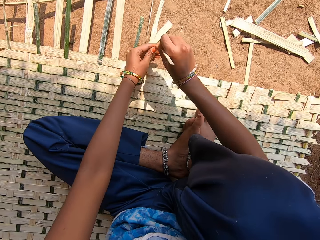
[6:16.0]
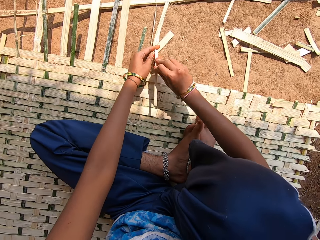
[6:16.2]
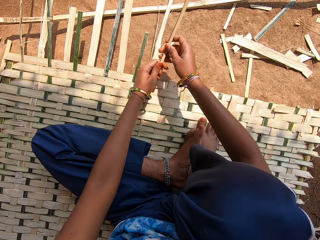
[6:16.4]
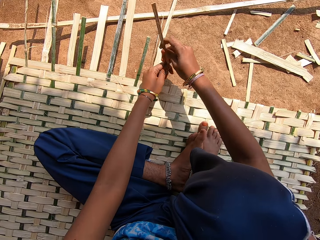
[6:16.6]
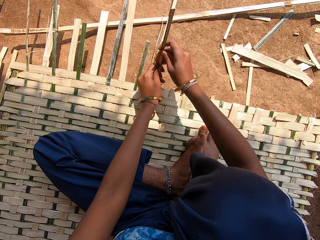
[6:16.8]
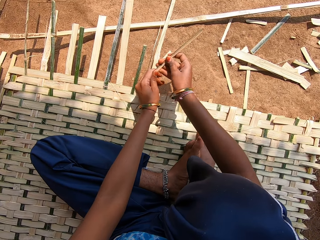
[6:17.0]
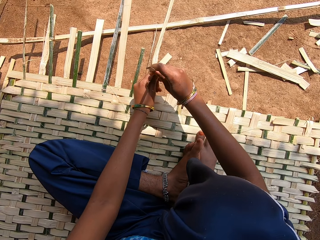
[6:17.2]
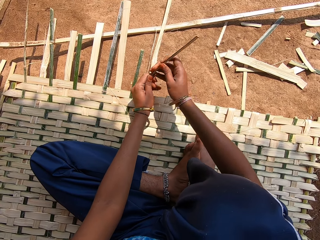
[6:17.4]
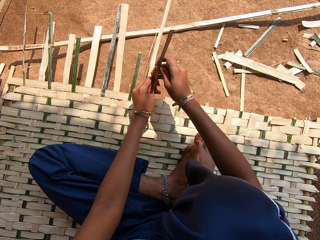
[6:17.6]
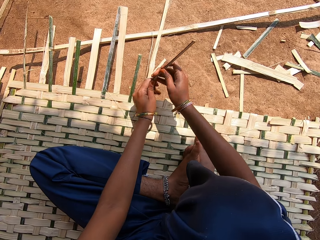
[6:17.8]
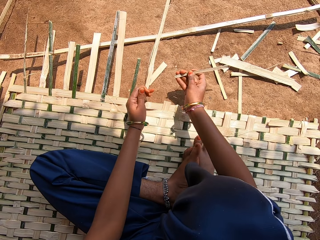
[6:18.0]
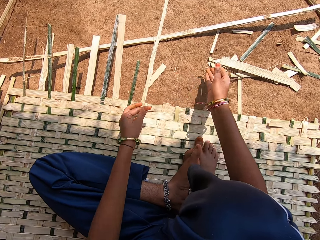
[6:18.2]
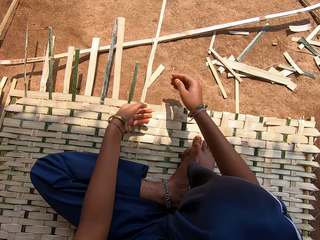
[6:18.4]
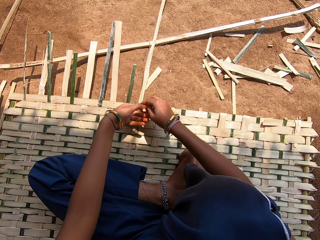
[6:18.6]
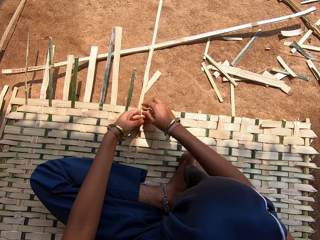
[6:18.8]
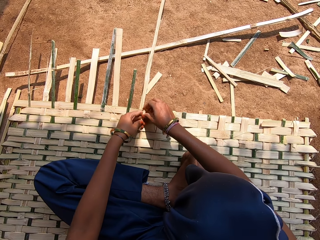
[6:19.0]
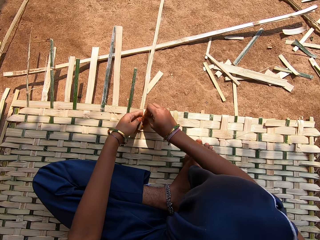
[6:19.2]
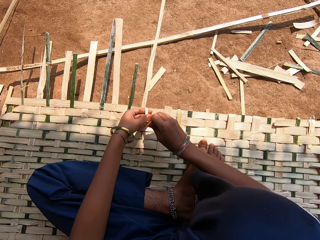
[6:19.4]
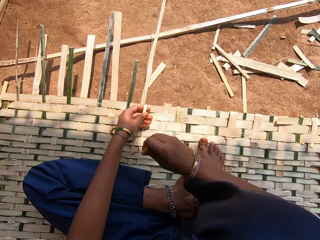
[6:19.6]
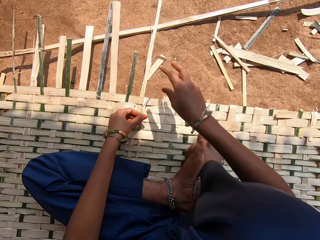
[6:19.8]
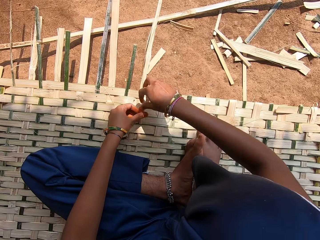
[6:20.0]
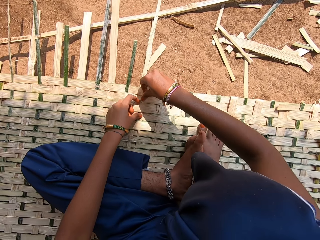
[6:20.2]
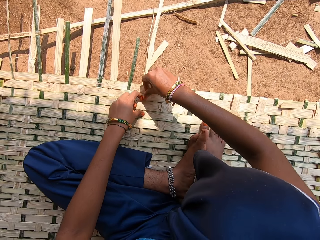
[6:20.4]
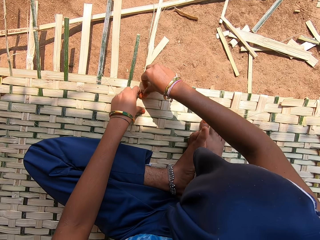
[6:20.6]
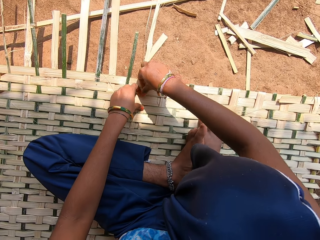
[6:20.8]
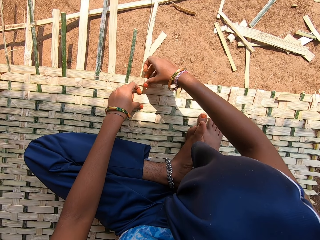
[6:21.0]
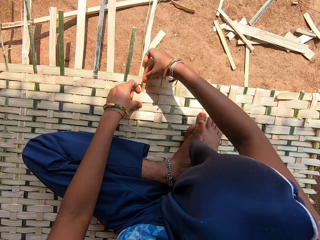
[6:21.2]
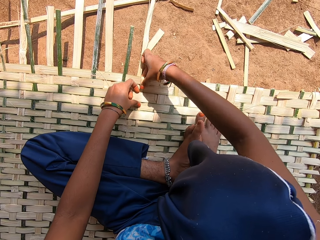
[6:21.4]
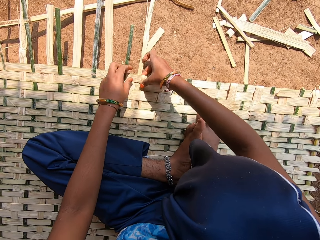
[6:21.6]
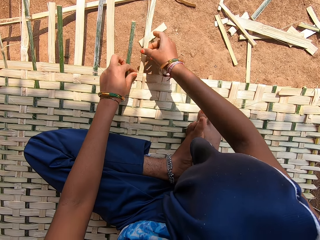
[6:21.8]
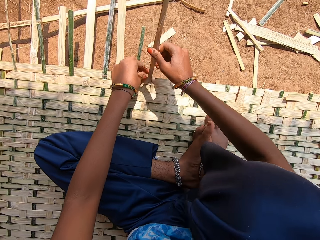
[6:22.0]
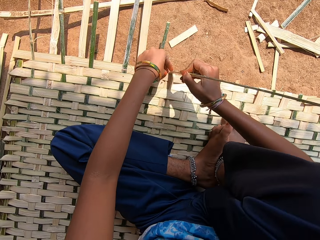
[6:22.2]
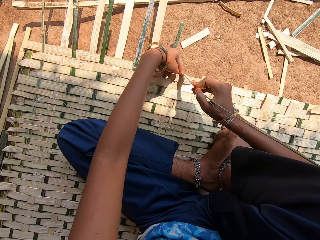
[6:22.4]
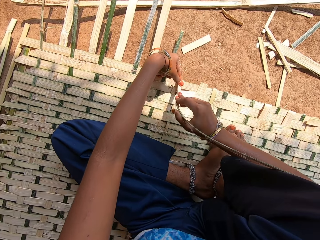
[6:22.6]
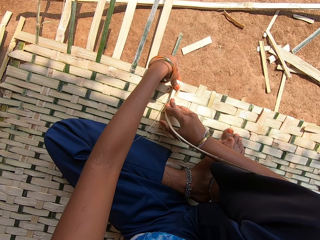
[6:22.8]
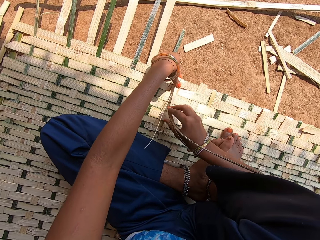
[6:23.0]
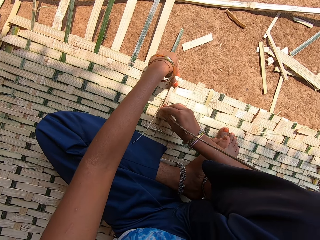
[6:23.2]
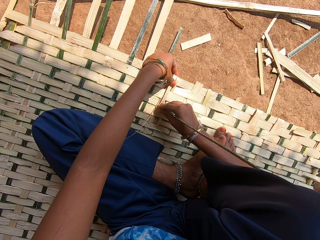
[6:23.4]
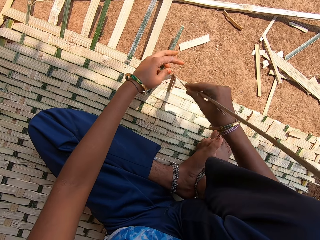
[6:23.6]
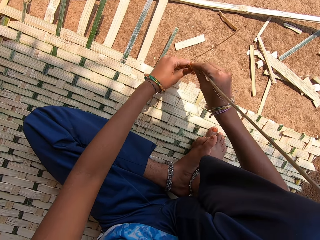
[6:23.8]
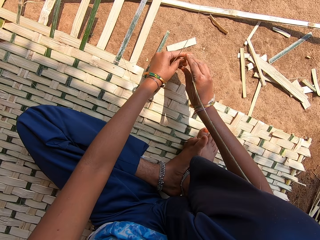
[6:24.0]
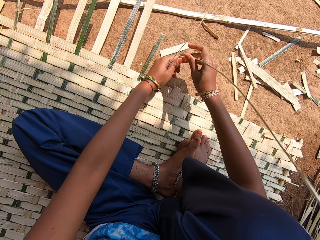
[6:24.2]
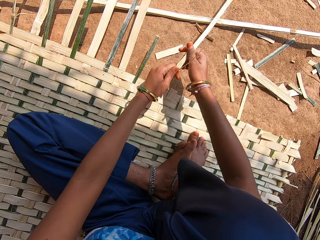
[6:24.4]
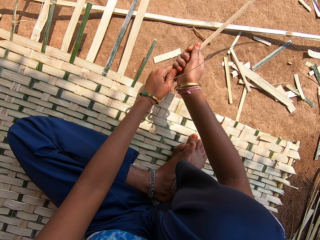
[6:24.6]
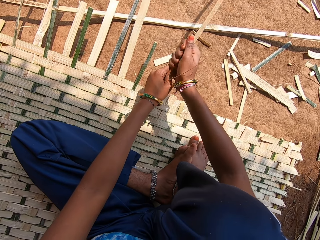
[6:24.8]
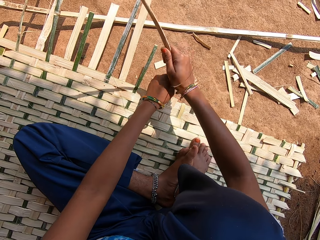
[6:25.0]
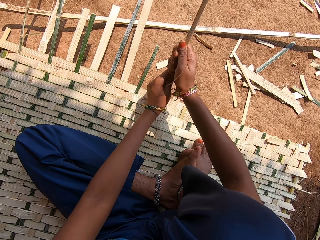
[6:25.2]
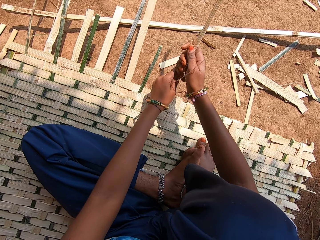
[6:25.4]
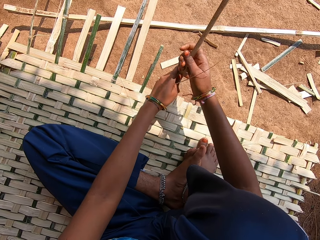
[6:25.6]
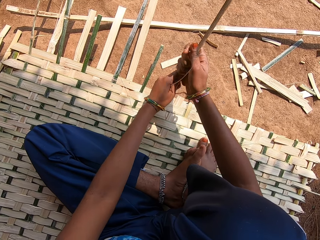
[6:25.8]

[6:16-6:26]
The camera wearer cuts the reed. They put down the reed. They slightly peel the end of a bamboo. They weave a bamboo mat. They fix the reed. They slightly break the end of the bamboo. They cut the reed.

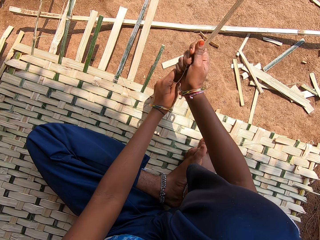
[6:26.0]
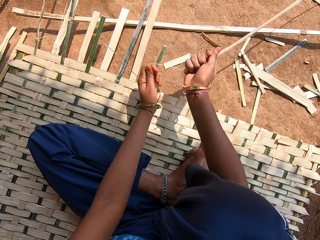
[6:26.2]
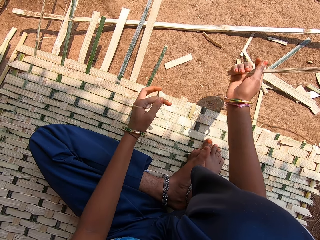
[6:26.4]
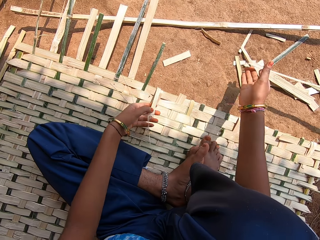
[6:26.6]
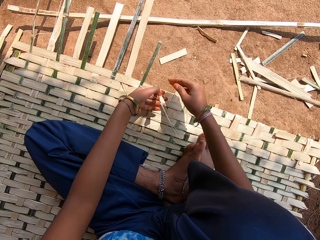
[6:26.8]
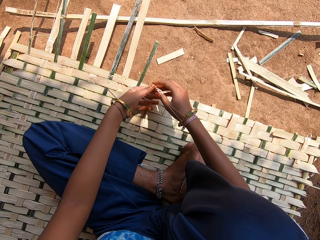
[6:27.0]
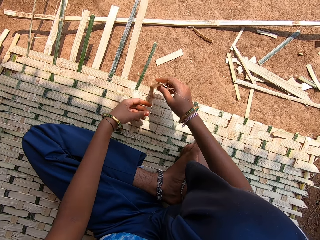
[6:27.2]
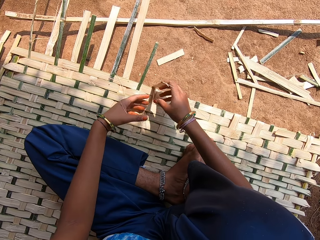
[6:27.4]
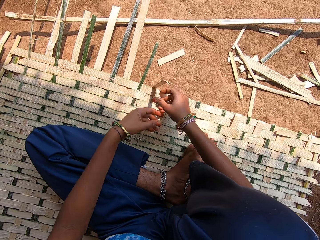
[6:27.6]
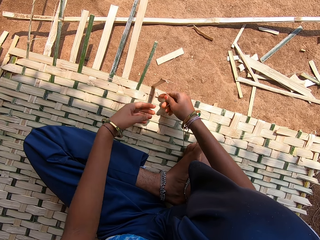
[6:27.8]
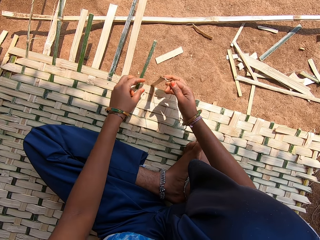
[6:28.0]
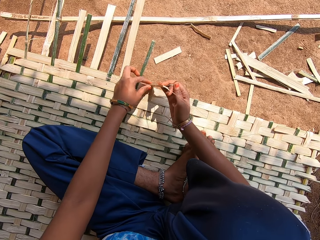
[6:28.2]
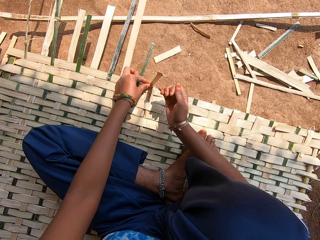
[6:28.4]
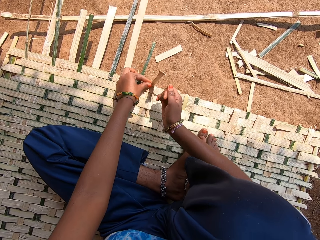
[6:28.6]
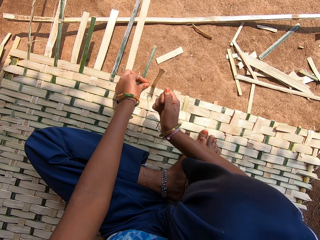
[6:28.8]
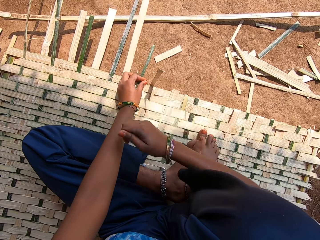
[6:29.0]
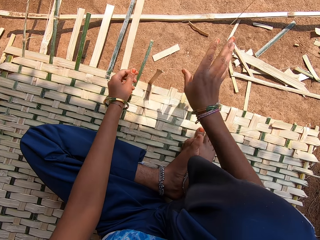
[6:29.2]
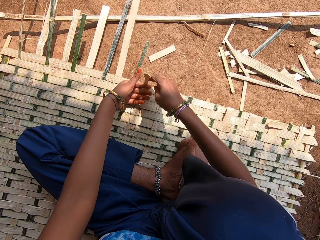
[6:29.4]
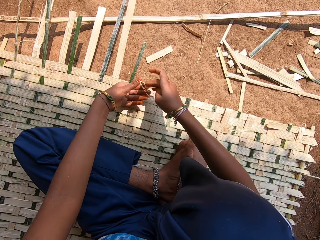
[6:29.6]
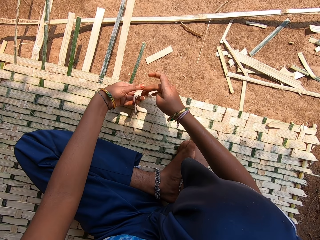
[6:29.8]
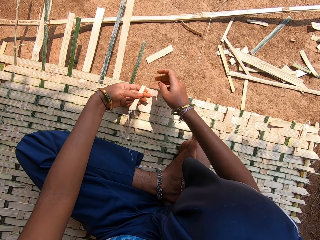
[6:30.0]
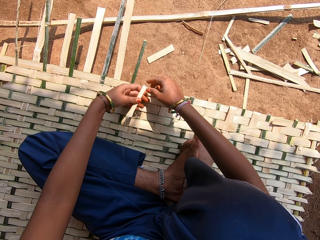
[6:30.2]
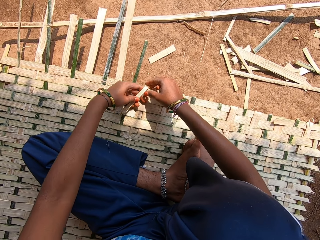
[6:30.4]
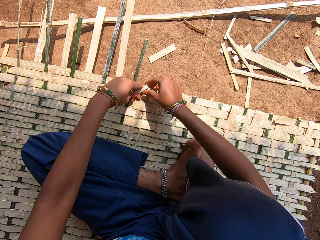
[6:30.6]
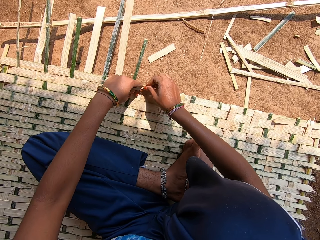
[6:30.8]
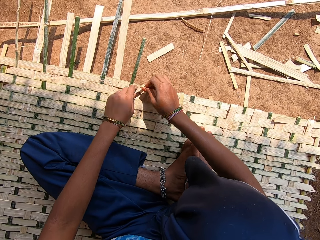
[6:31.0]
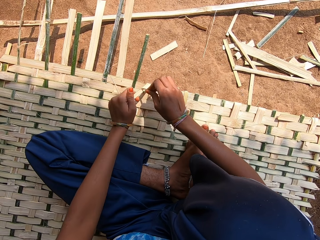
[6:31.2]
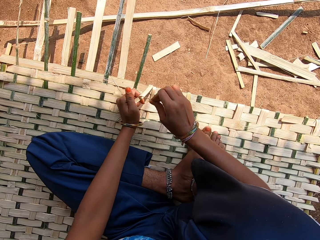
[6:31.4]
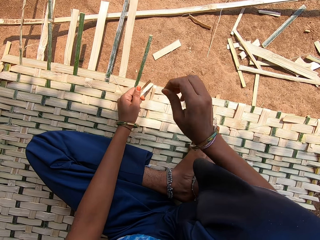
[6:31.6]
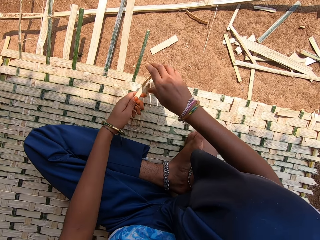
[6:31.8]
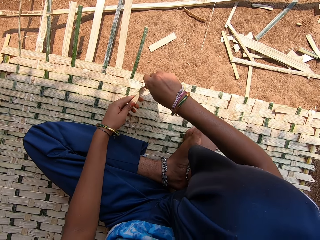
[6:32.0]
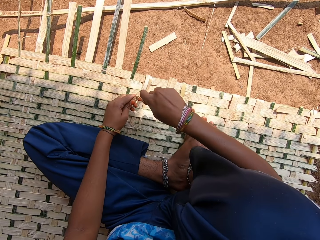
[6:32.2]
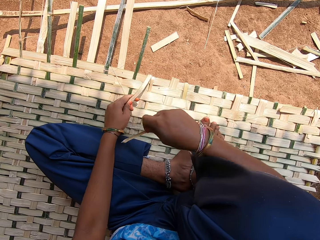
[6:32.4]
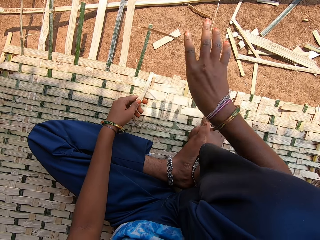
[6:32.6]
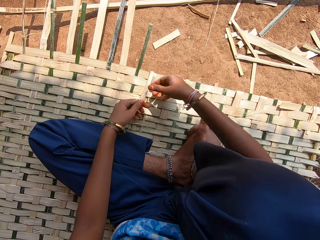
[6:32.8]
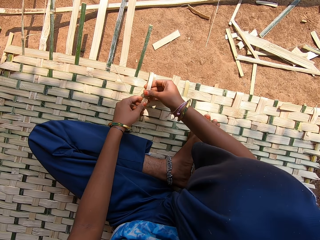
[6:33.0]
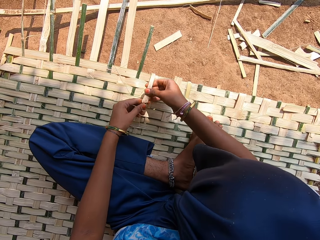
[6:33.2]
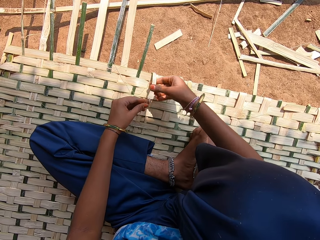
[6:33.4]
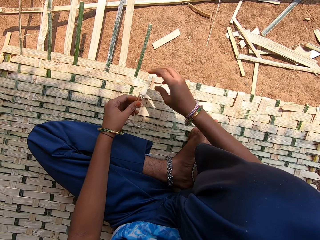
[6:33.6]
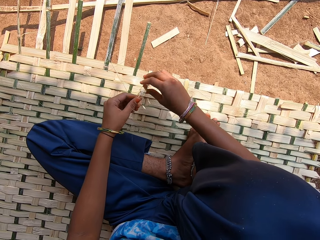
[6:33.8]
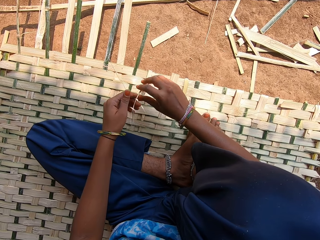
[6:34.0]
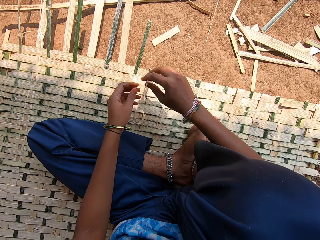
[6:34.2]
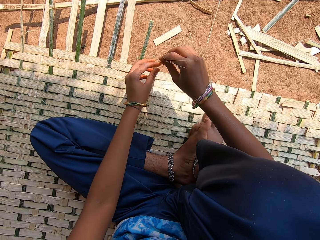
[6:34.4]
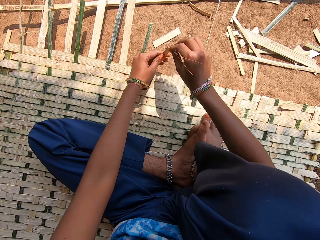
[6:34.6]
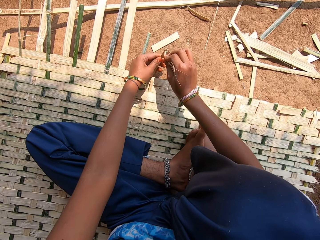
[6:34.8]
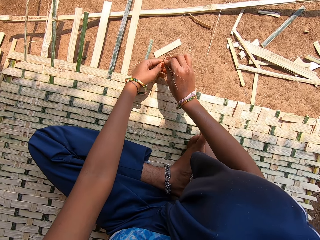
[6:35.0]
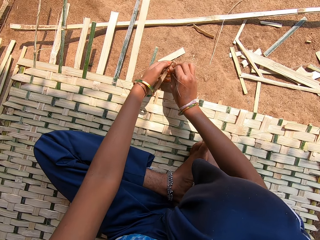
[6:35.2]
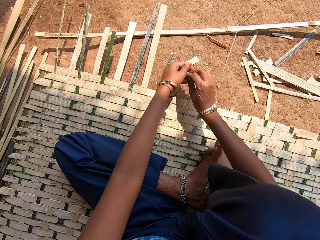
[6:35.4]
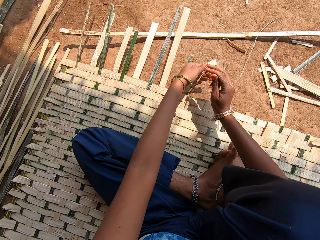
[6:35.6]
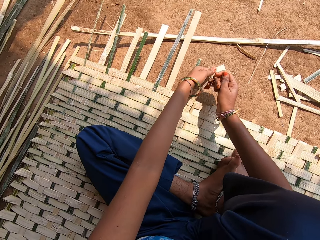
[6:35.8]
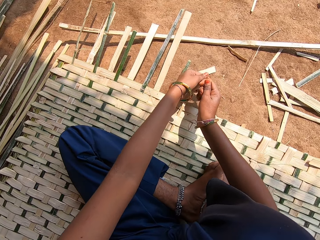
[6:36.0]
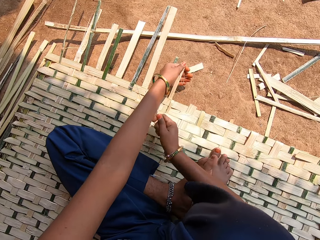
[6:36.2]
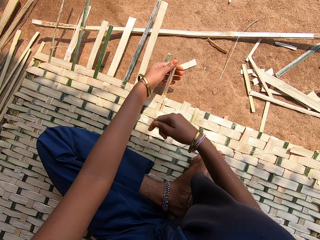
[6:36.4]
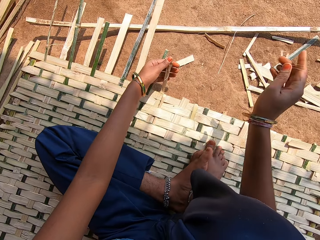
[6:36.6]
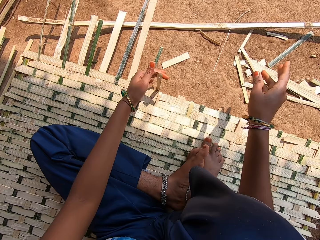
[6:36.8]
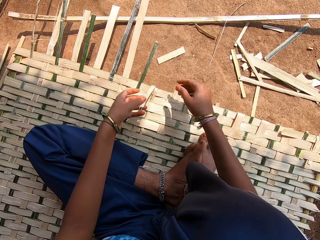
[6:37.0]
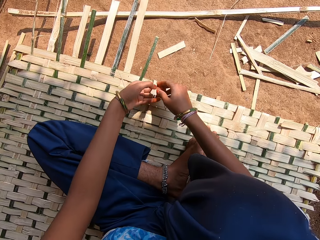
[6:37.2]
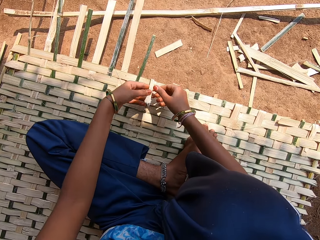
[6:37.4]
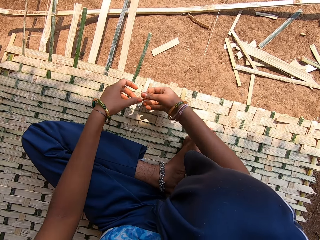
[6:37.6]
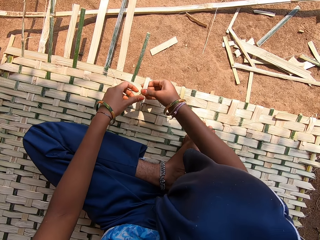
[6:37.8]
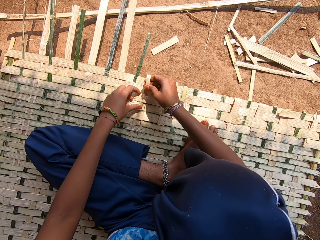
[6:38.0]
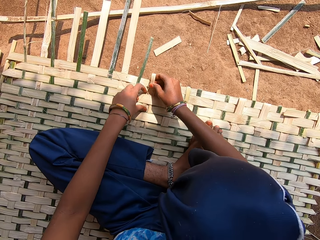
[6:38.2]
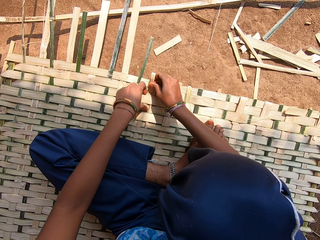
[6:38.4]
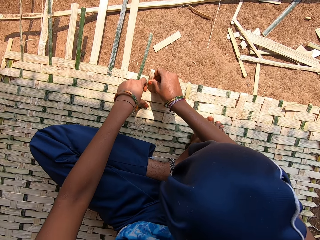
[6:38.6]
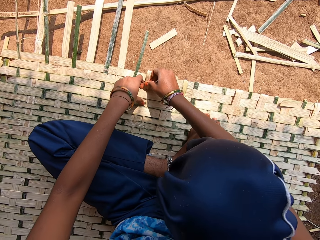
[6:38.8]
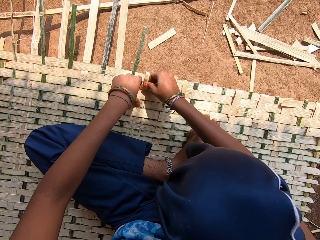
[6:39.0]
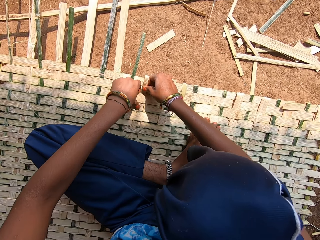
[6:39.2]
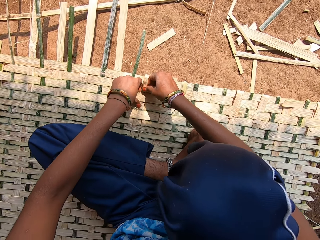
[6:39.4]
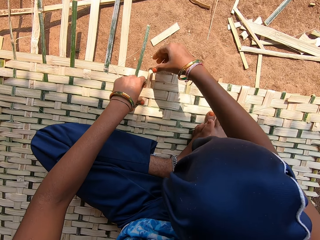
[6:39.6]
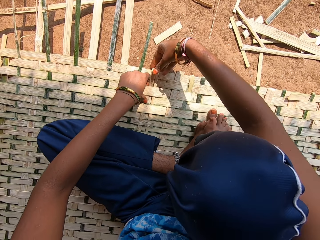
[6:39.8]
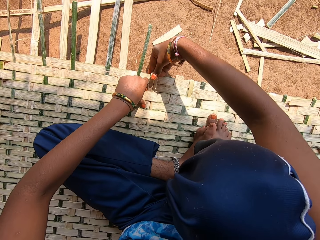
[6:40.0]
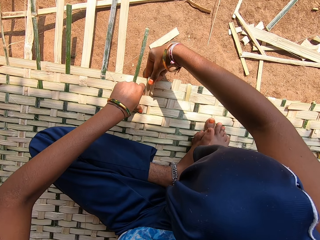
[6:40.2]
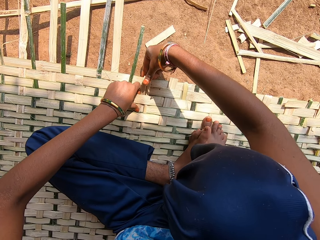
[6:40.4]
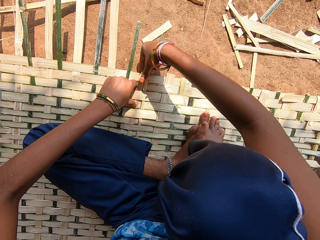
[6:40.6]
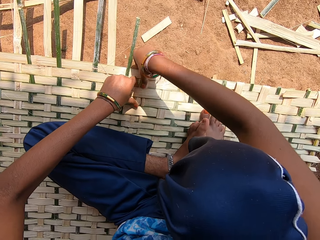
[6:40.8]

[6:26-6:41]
The camera wearer drops down the reed. They fold the reed. They slightly peel the end of a bamboo. They drop down the reed. They cut the reed. They throw away the reed. They fix the reed. They weave a bamboo mat.
